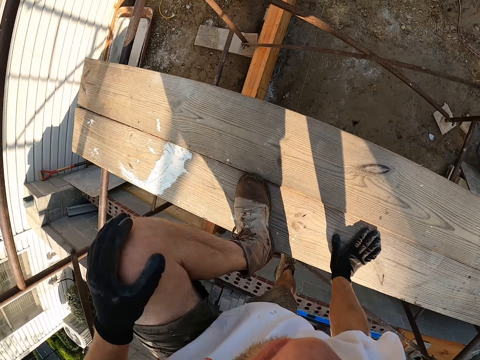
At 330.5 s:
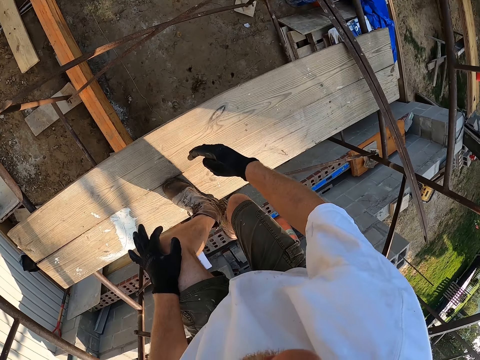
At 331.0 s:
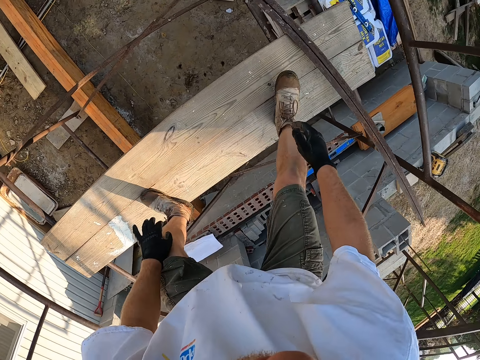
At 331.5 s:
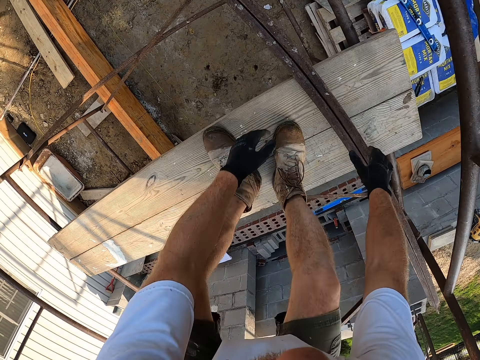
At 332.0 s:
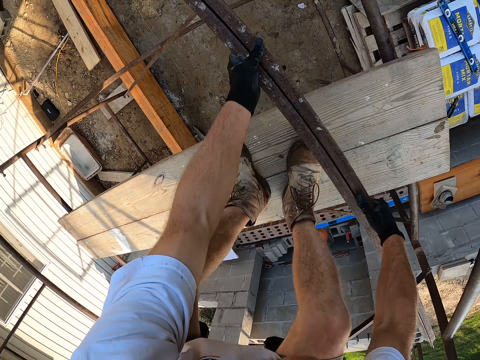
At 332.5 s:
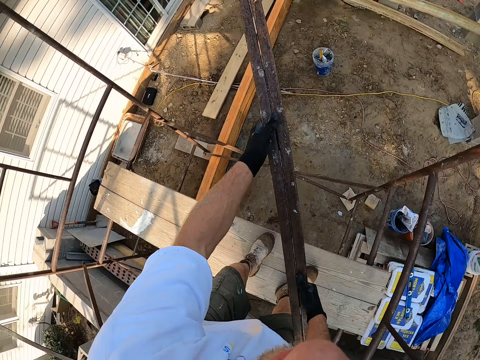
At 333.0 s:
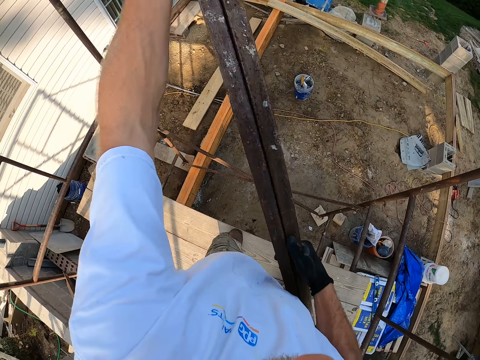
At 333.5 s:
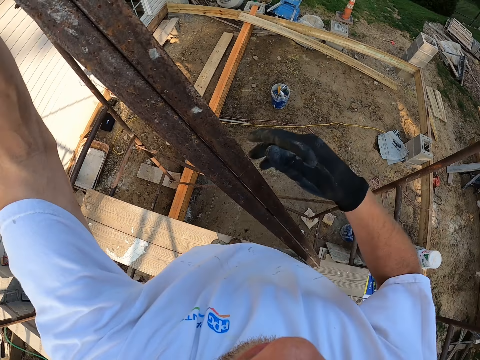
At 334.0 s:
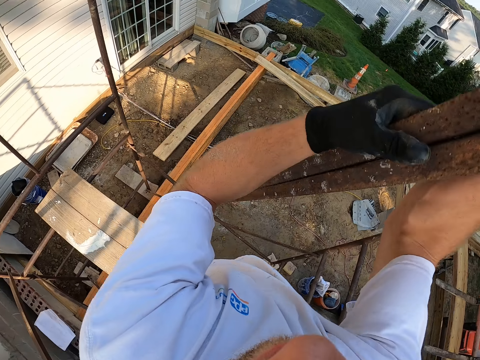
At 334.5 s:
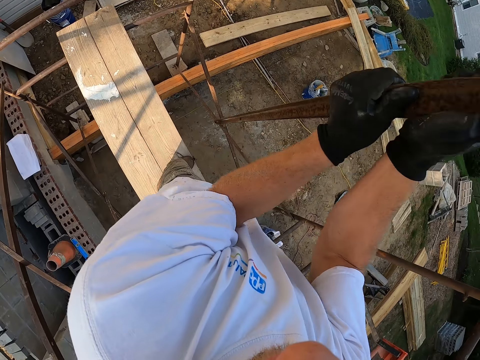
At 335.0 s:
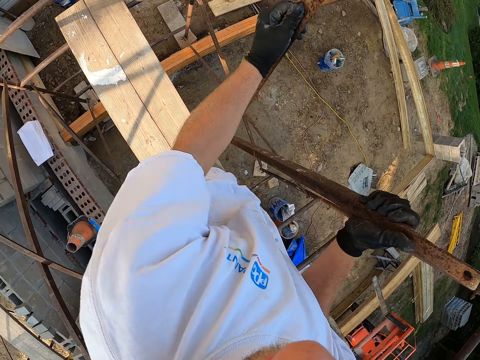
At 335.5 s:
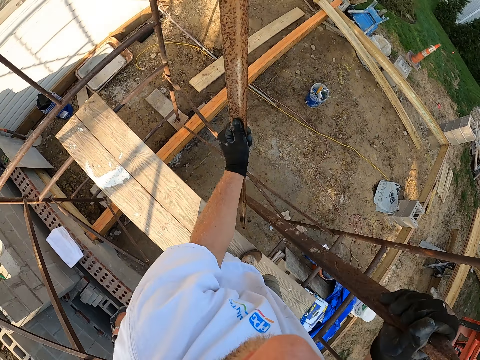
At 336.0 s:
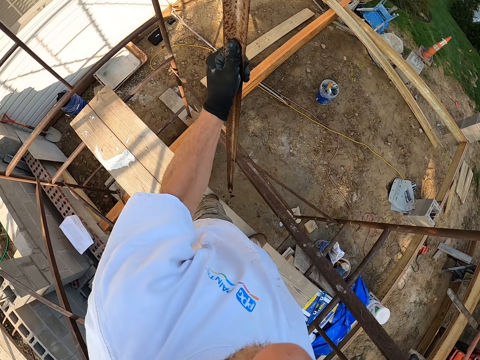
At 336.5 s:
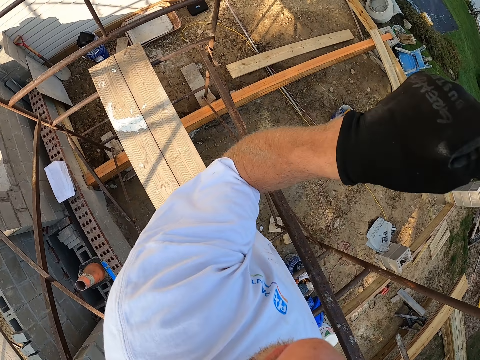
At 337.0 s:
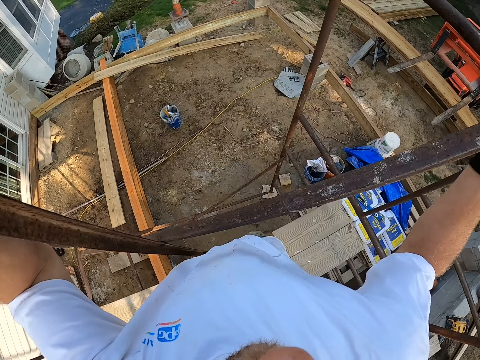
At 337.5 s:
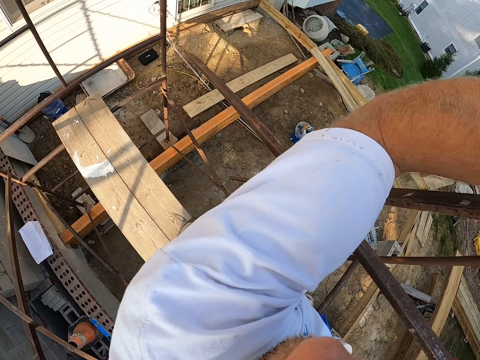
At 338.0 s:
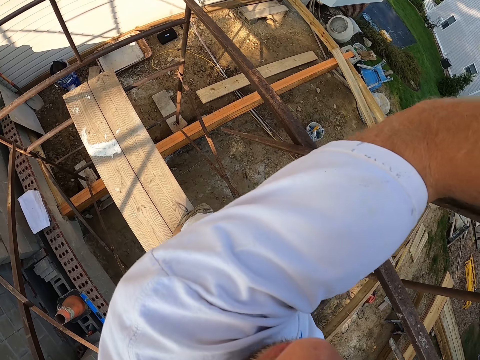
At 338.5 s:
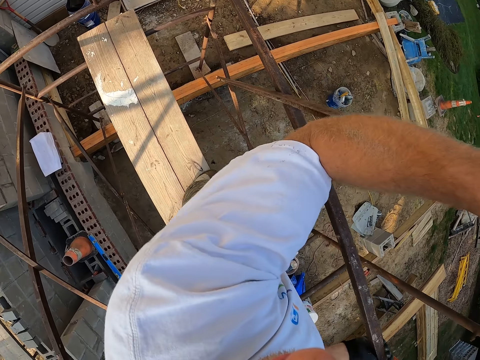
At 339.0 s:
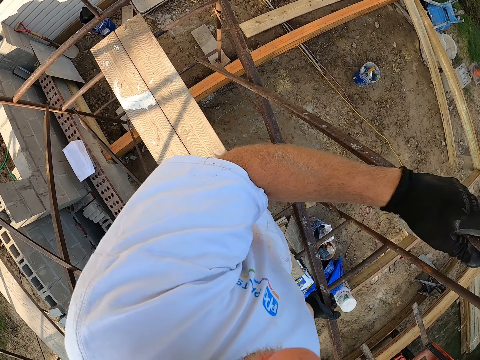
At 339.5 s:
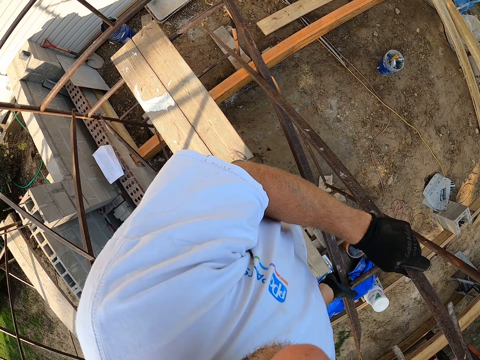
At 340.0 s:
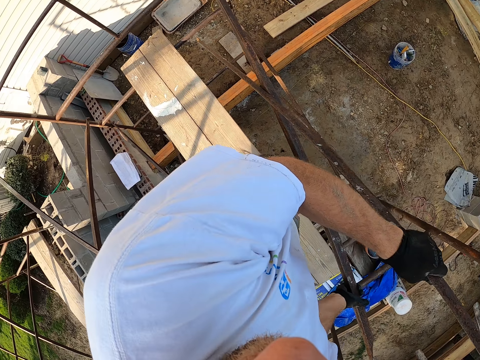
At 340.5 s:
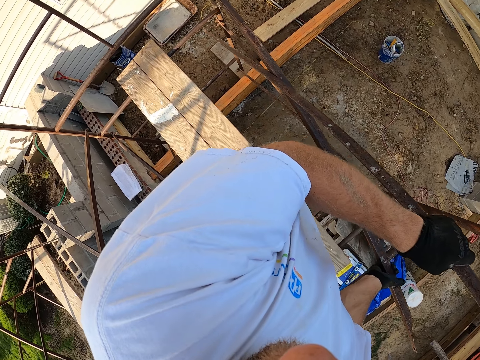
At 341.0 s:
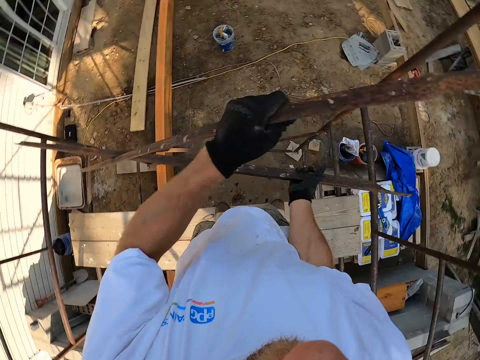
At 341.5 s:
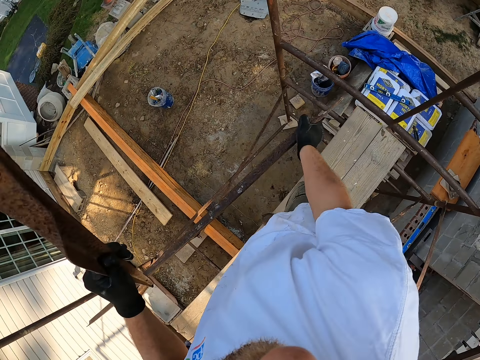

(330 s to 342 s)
The camera wearer steps on wood. They pick up the iron rod from the scaffold. They carry the steel. They expand the iron rod.

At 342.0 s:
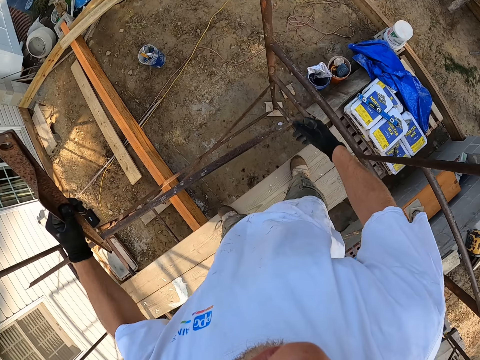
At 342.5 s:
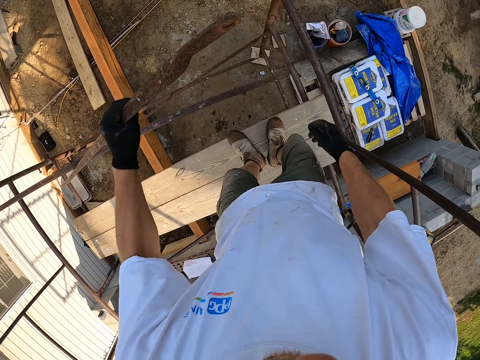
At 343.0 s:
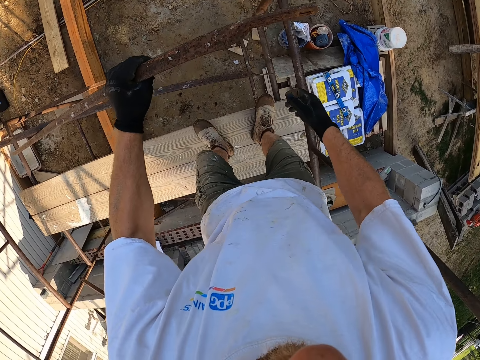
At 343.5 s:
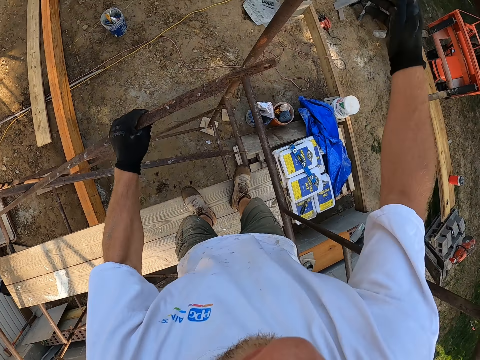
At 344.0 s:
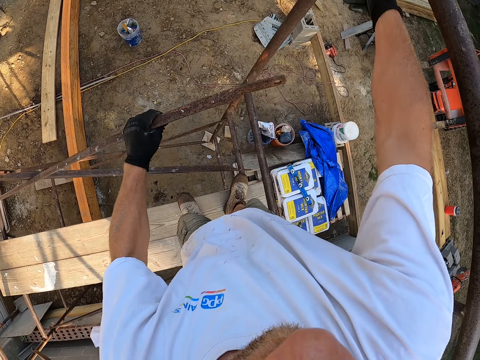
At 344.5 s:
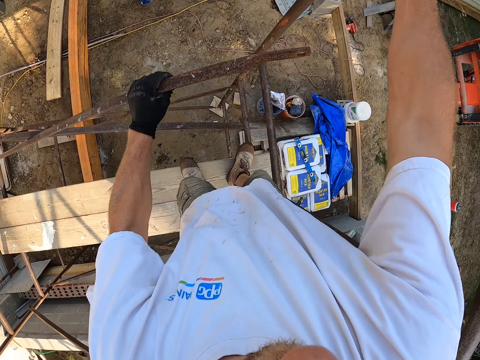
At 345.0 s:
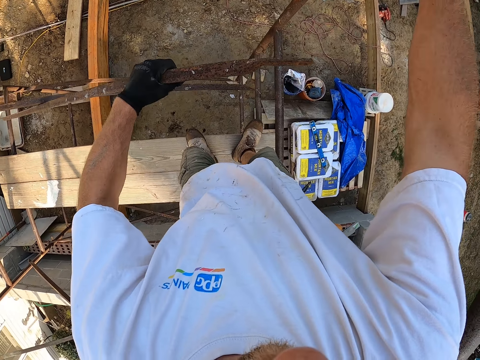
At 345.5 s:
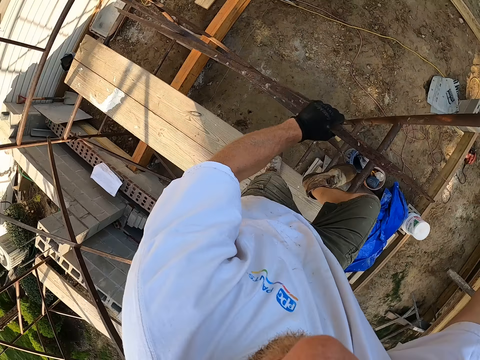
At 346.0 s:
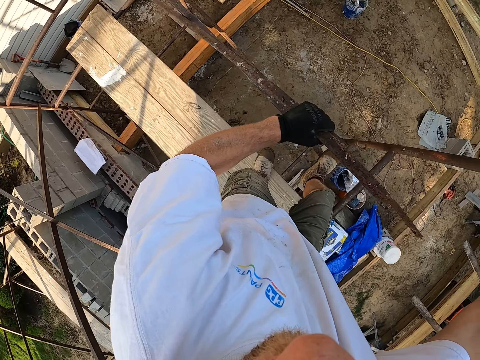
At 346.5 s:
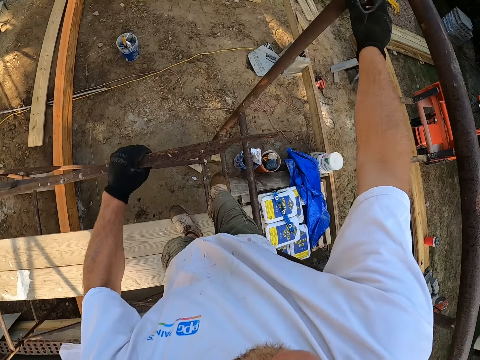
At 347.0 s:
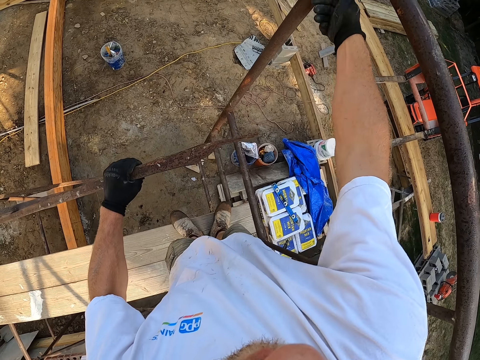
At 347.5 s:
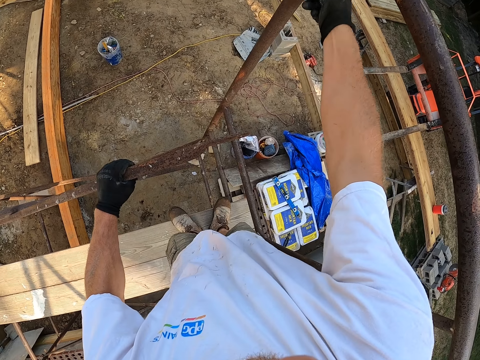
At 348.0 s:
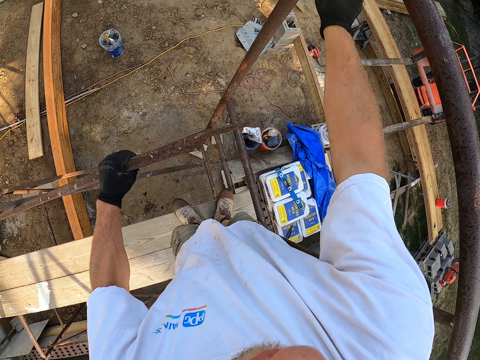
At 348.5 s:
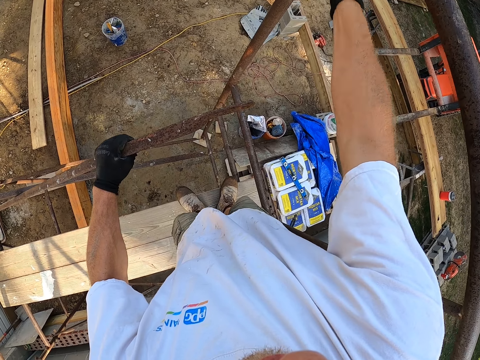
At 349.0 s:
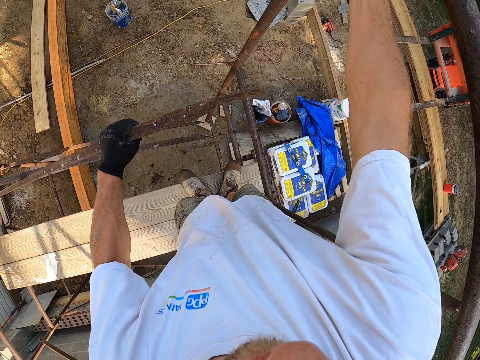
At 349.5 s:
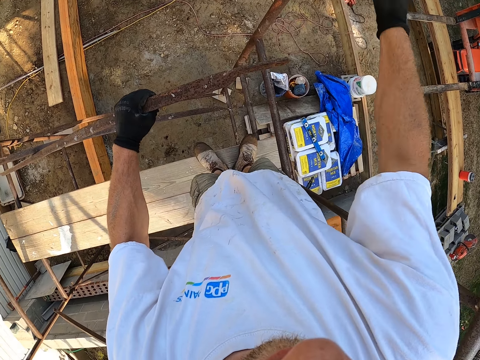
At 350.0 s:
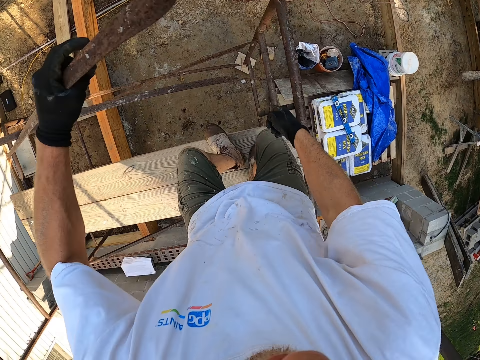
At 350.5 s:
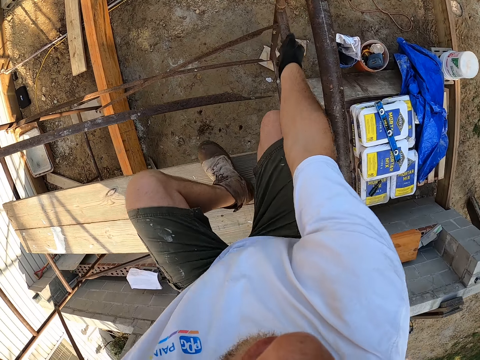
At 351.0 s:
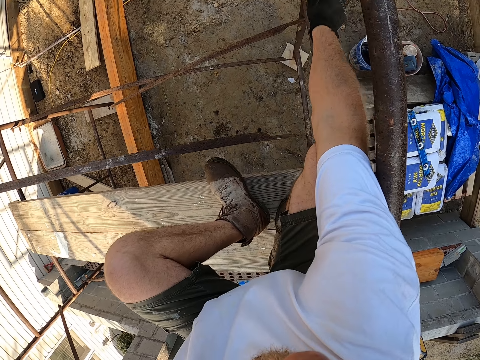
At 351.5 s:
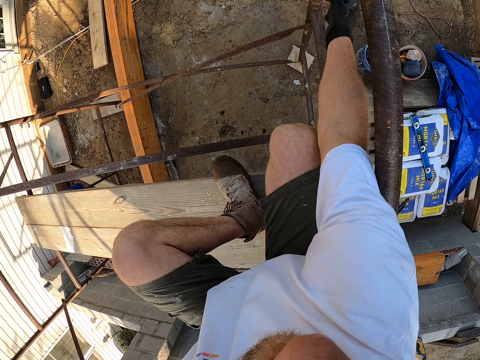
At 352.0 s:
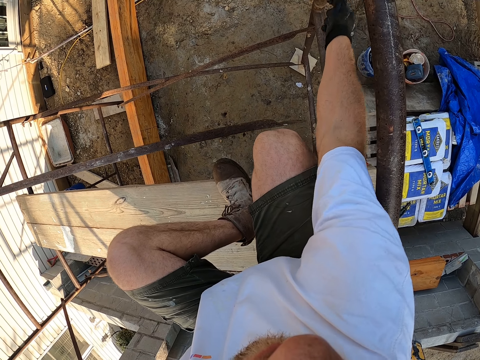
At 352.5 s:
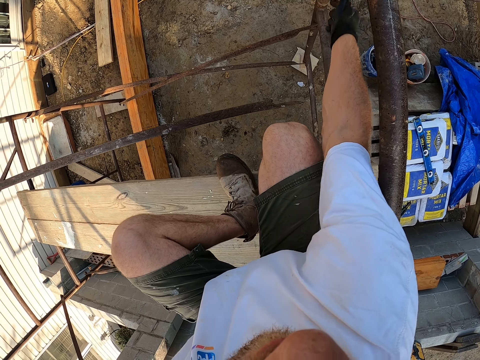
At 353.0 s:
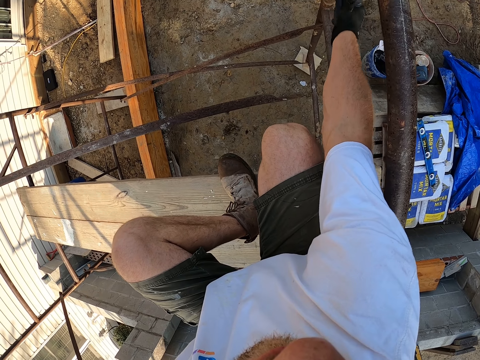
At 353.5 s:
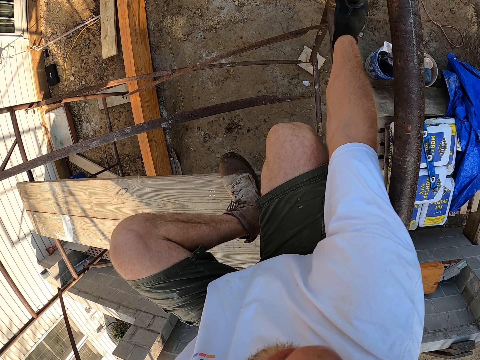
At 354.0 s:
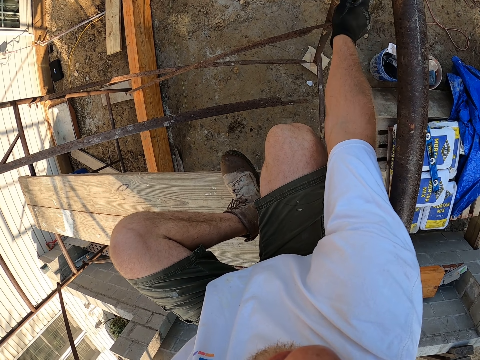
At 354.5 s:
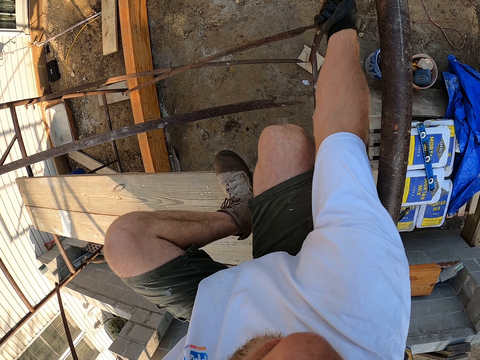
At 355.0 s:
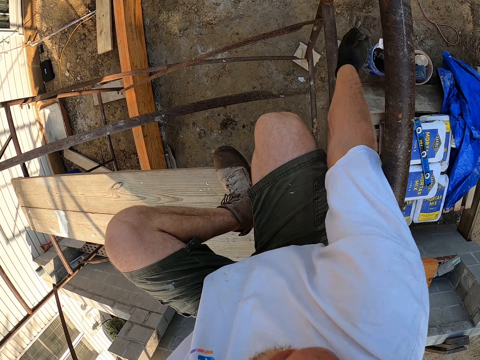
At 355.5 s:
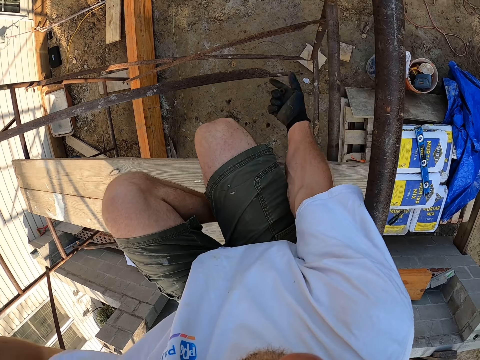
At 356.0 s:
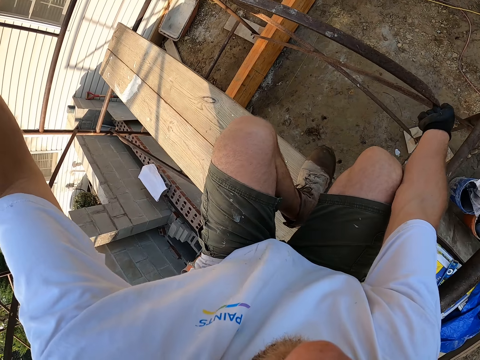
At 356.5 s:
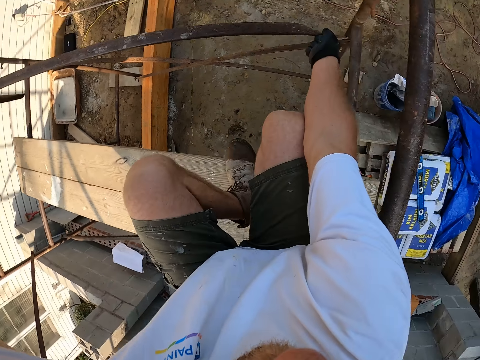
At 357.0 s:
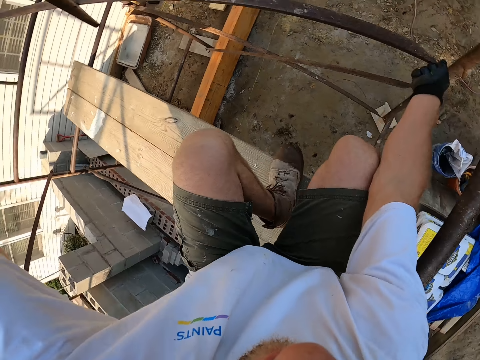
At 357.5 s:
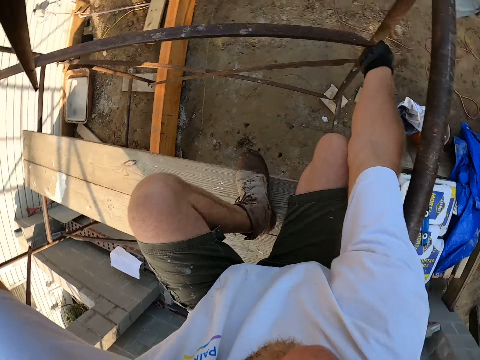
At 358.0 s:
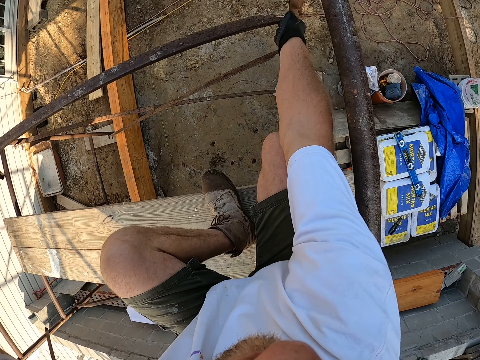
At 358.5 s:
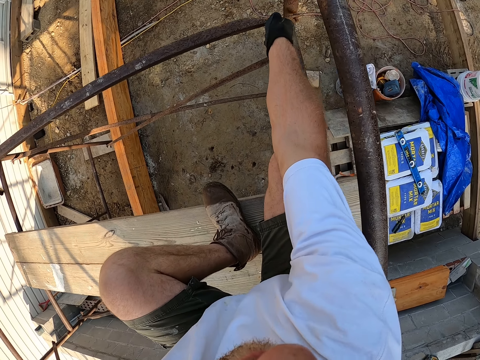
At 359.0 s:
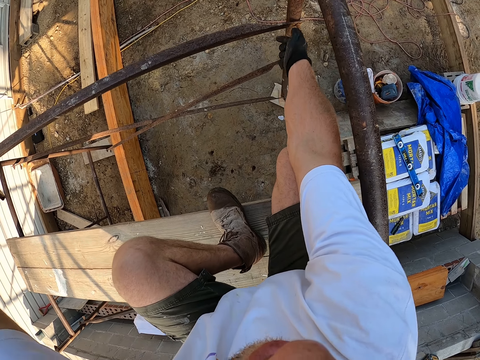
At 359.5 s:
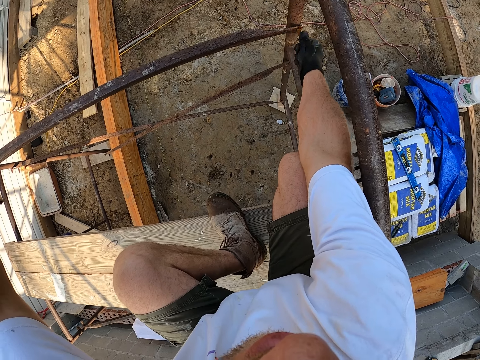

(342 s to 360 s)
The camera wearer unbolts a nut from the scaffold. They change direction. They untie a screw. They bend by the edge of the scaffold. They unbolt a nut from the scaffold. They pick up steel and raise the steel. They bolt the iron rod to the edge of the scaffold.
